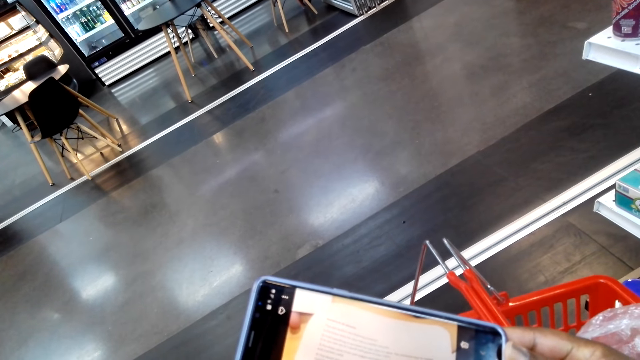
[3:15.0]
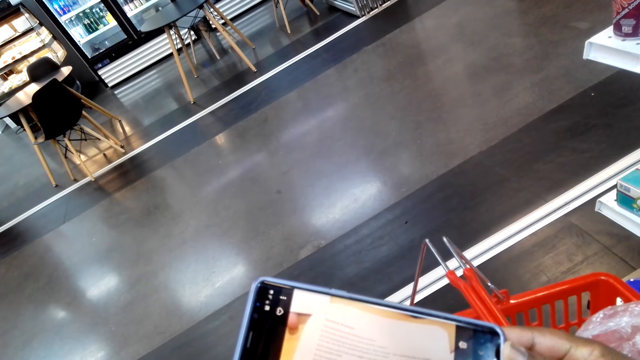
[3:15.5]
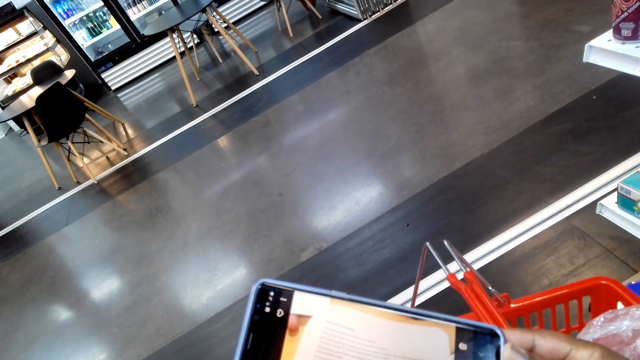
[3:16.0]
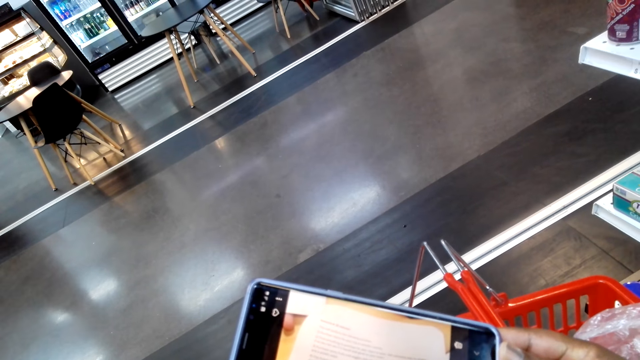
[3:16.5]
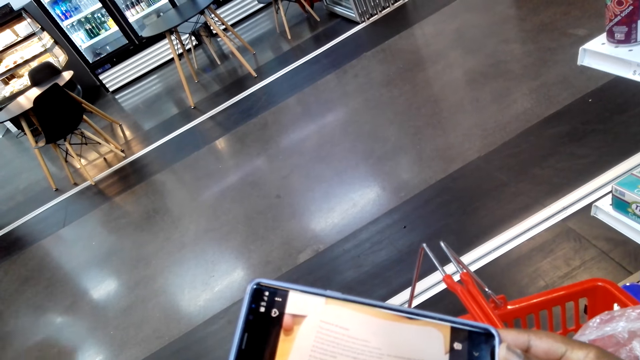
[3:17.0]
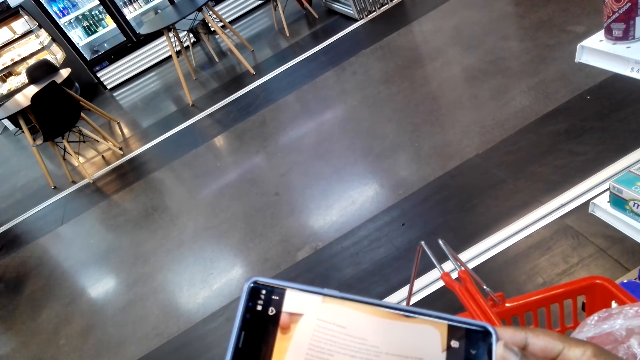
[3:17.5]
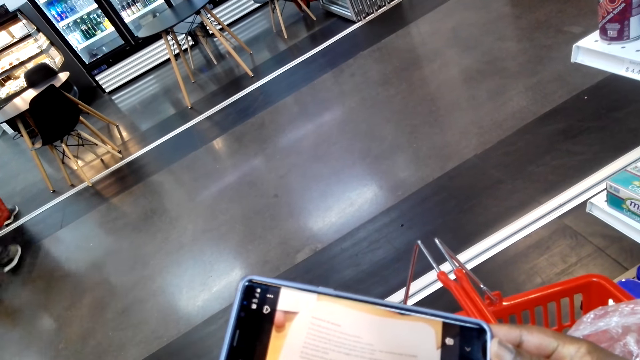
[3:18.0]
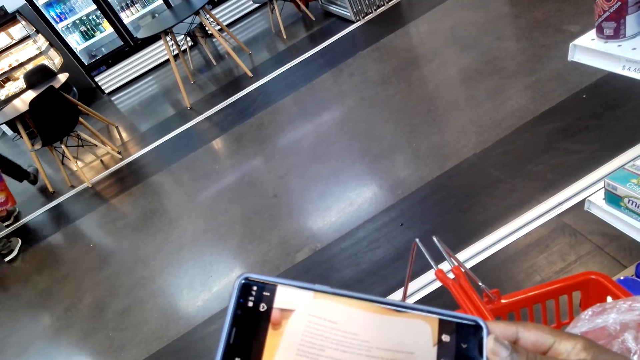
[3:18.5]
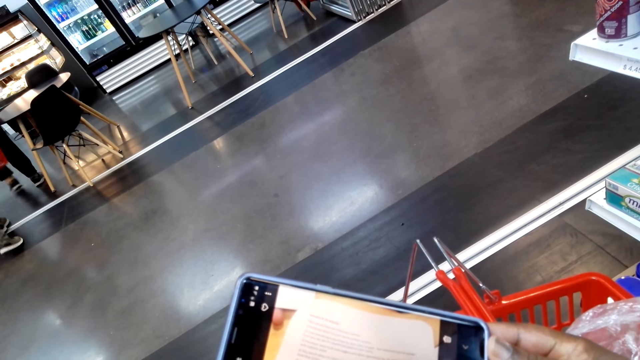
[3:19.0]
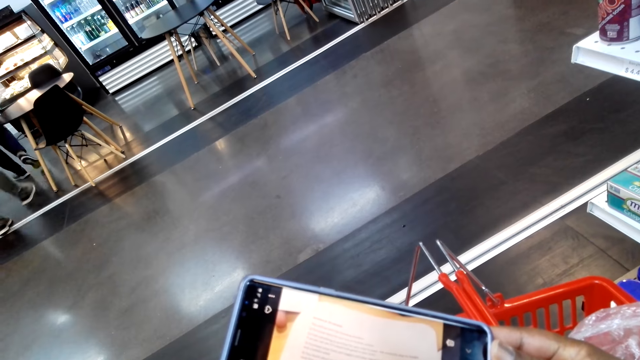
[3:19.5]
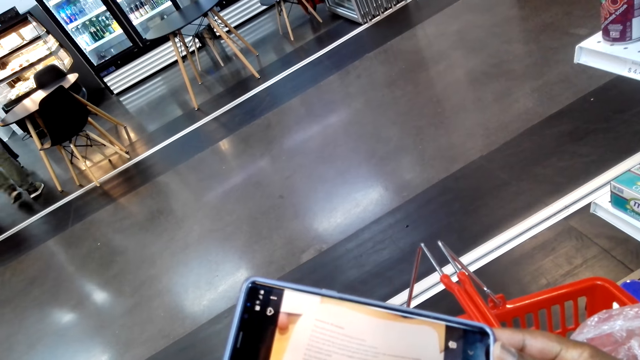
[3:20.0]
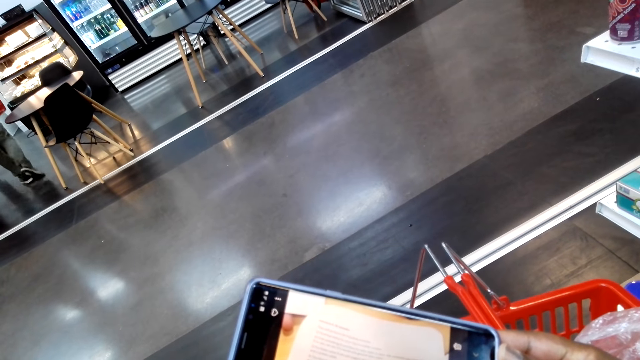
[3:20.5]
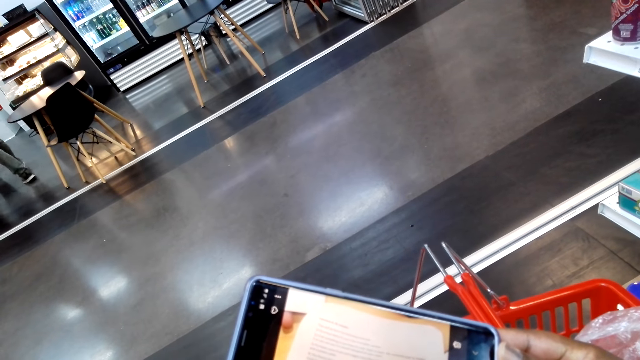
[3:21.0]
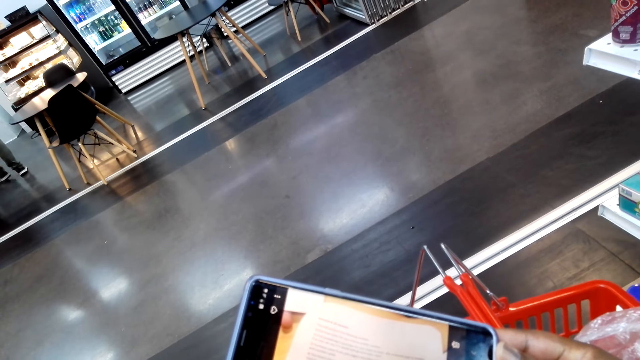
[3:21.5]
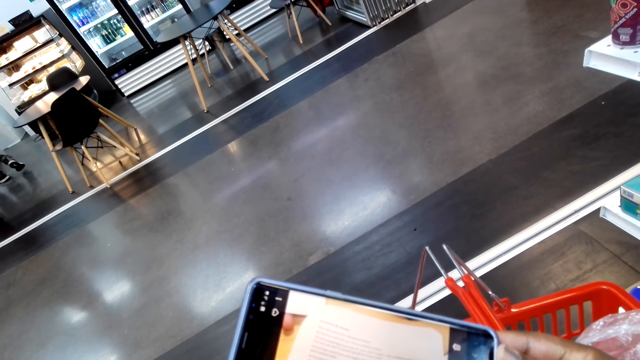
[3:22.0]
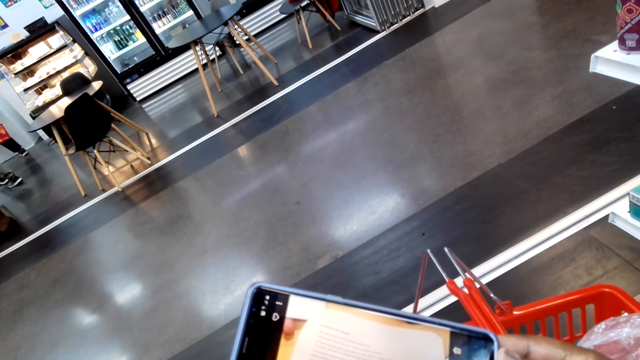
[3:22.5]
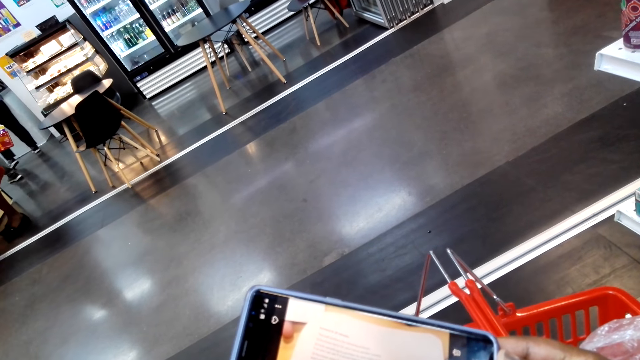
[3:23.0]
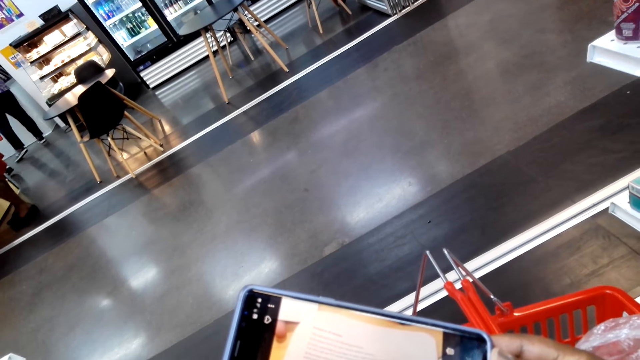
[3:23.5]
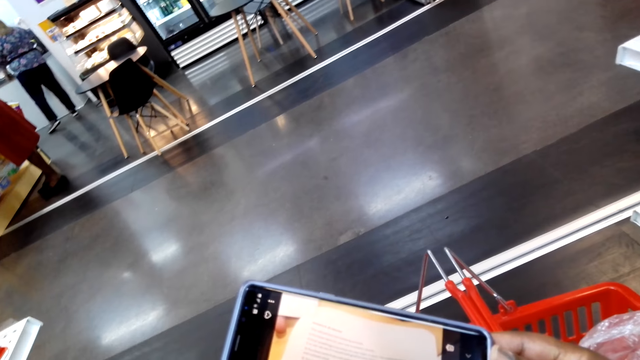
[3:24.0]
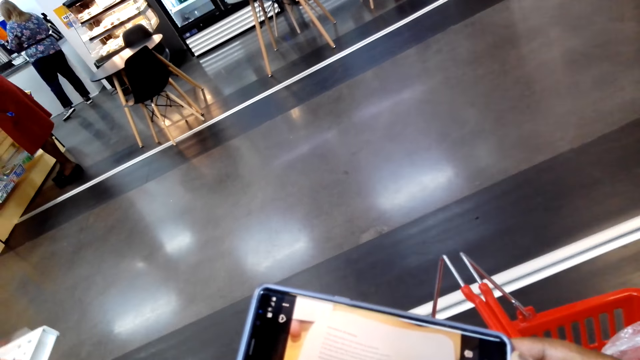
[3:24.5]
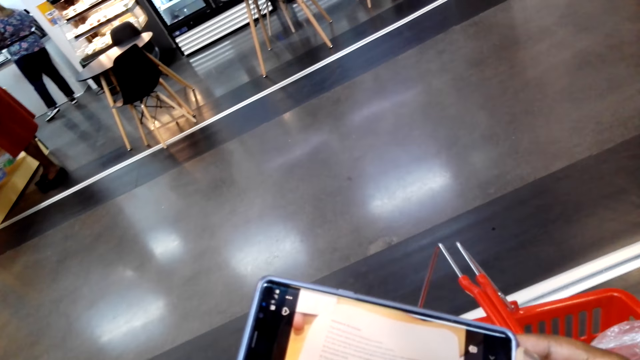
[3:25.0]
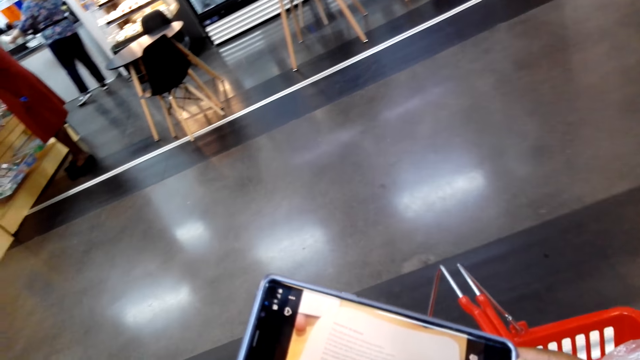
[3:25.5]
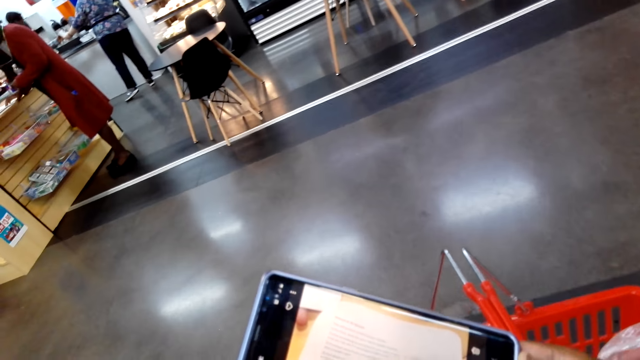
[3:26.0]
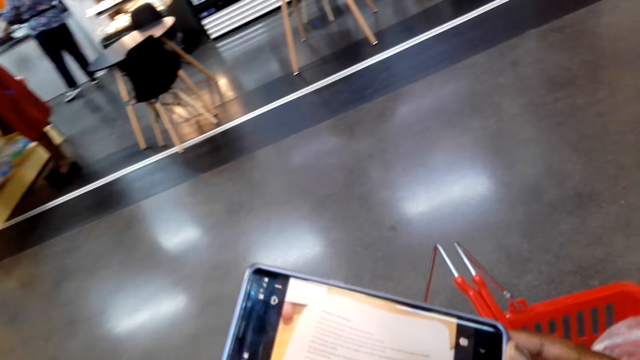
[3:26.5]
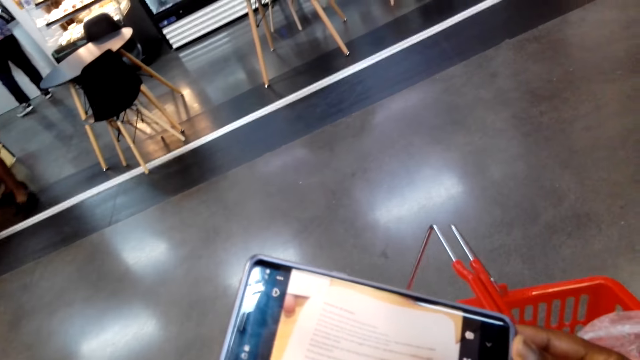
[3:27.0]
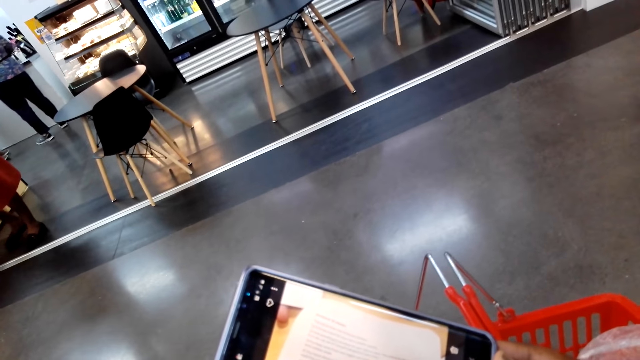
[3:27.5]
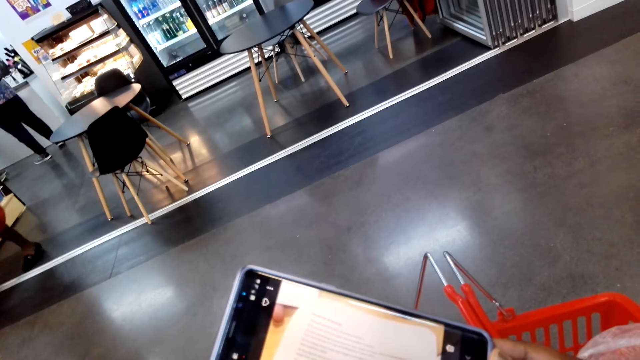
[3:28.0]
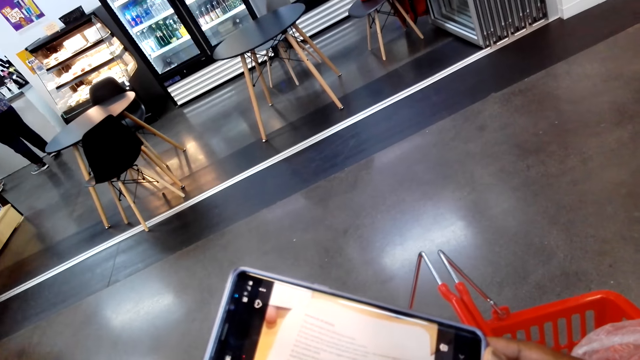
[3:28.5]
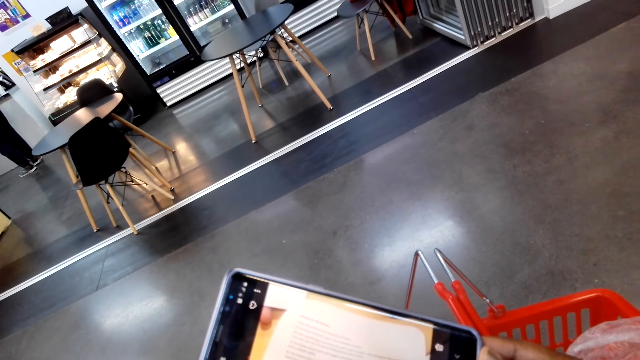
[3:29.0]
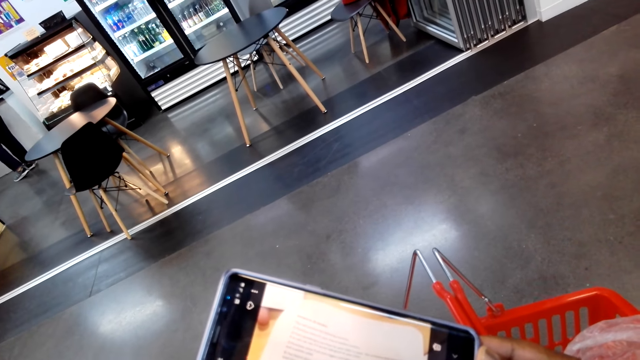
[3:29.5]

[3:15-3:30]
The camera wearer walks around the supermarket.

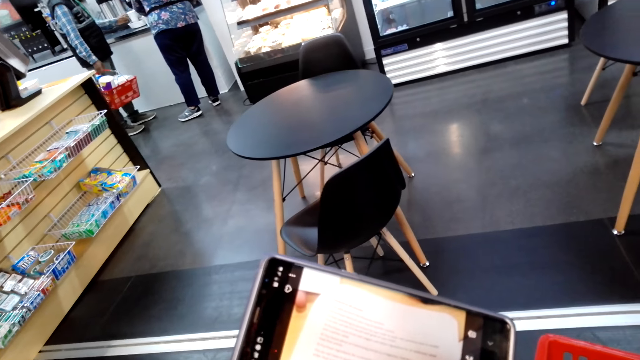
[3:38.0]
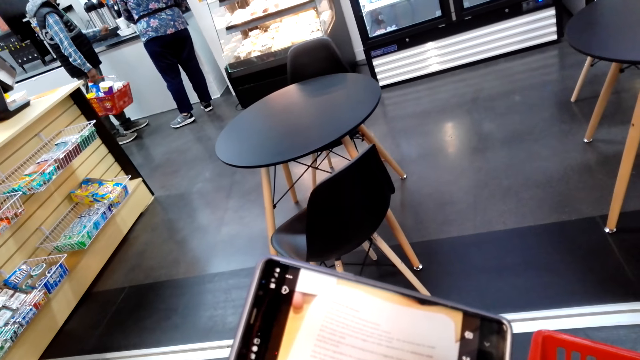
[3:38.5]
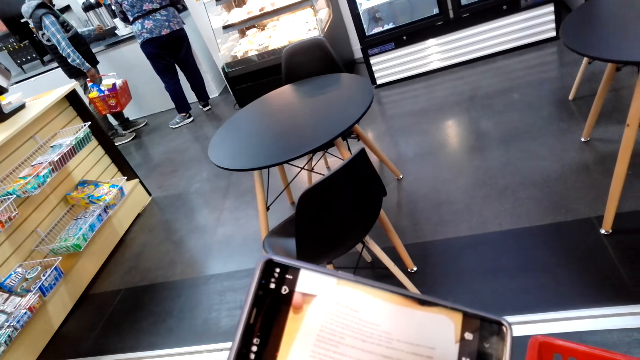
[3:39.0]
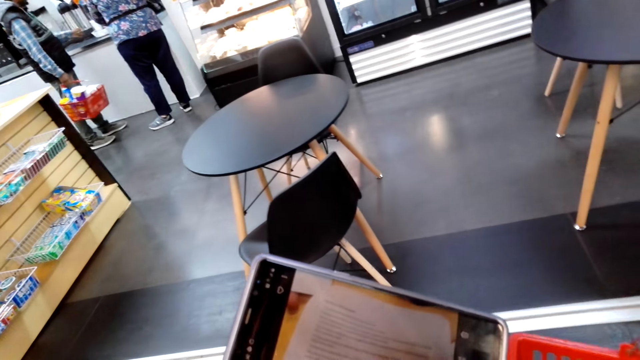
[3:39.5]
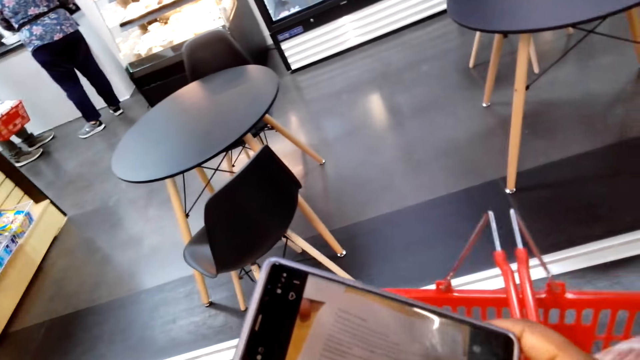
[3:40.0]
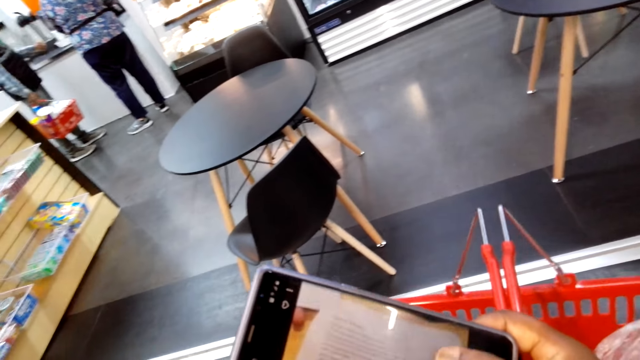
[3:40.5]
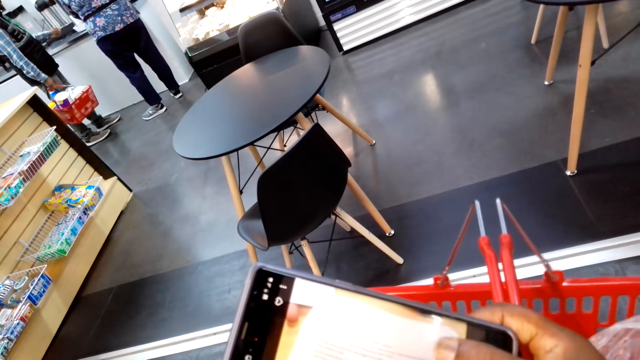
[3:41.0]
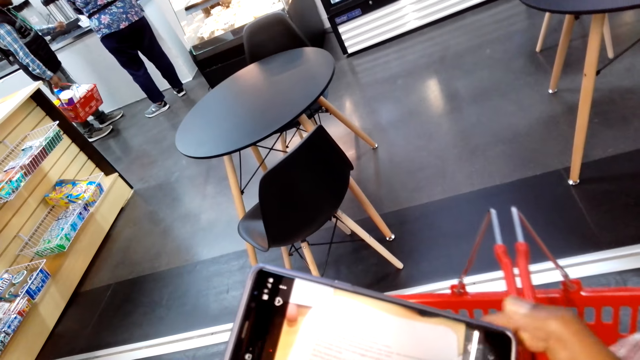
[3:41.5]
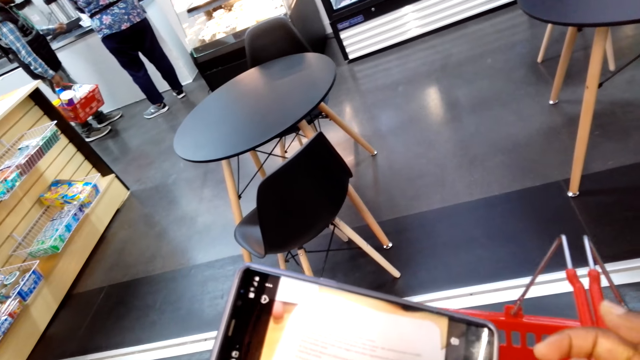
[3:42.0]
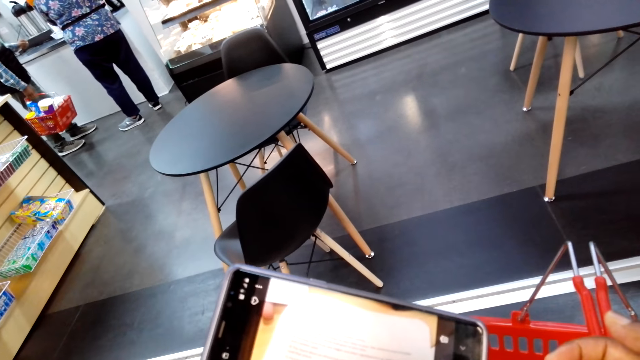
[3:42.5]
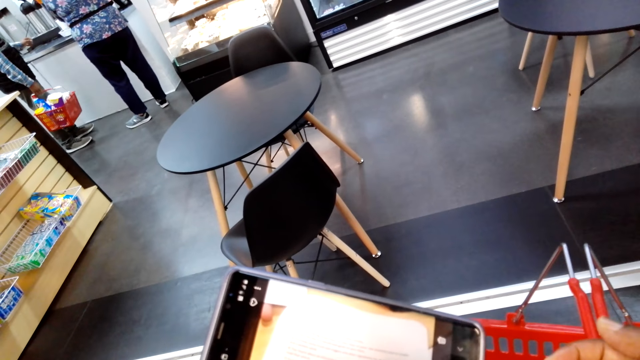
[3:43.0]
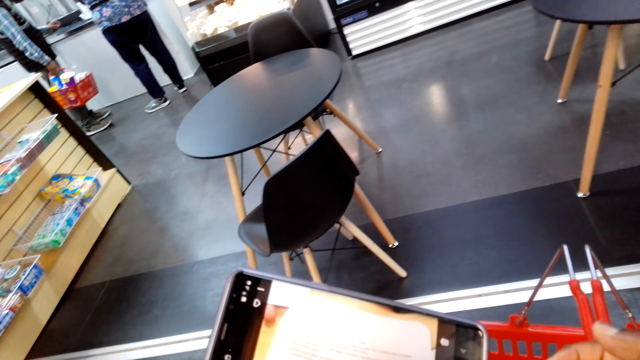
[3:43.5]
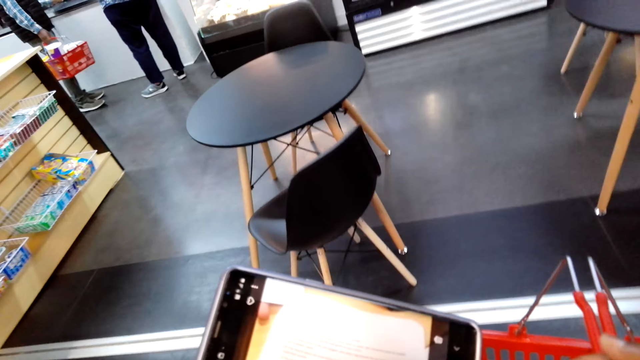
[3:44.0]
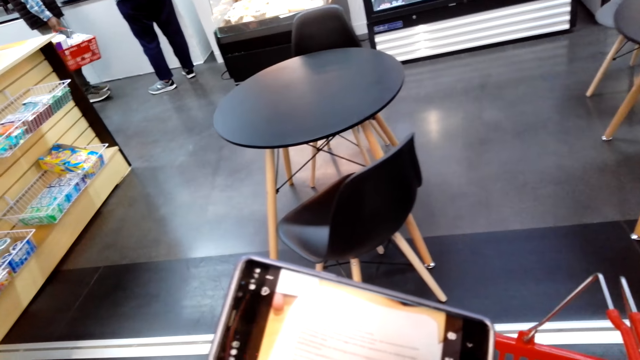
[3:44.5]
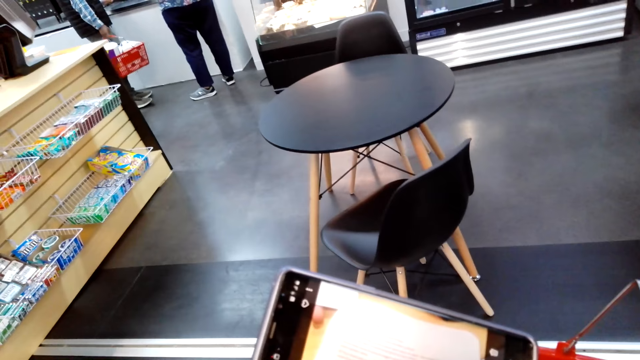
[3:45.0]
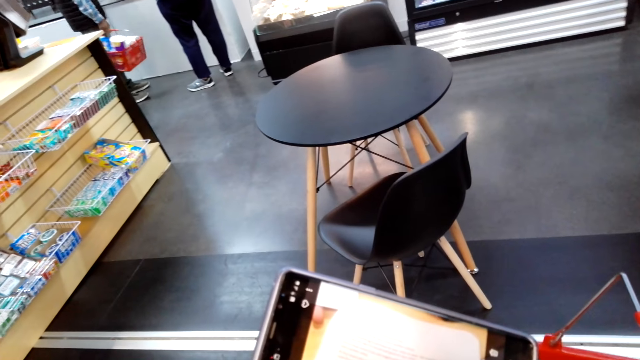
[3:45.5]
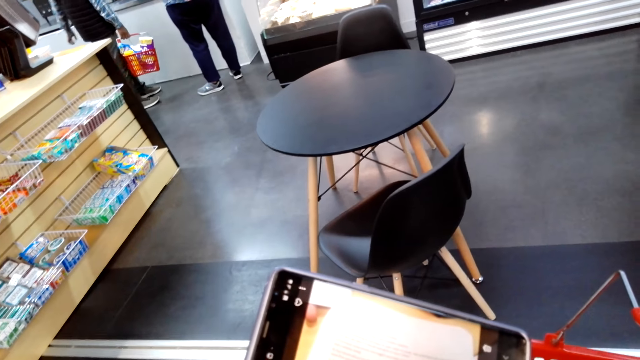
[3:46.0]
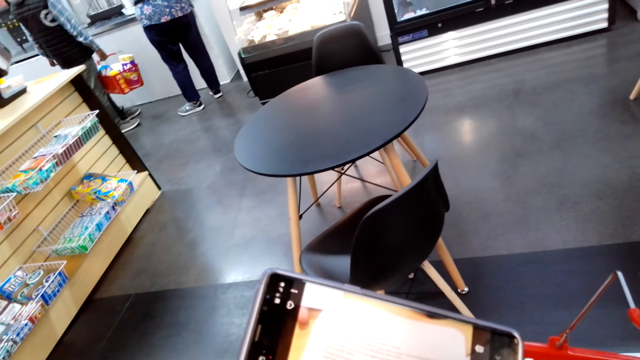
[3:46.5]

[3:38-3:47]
The camera wearer operates the phone. They view the phone.
